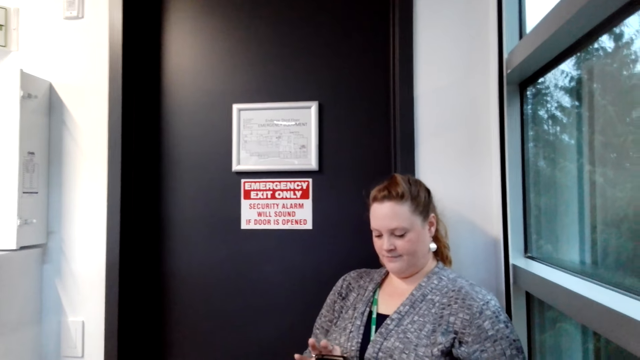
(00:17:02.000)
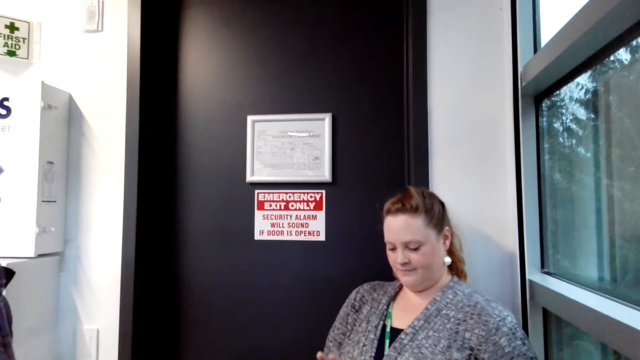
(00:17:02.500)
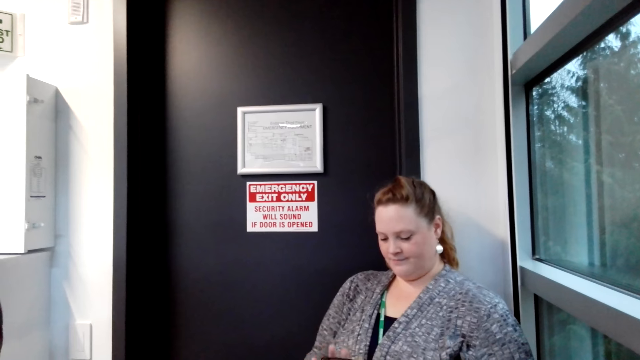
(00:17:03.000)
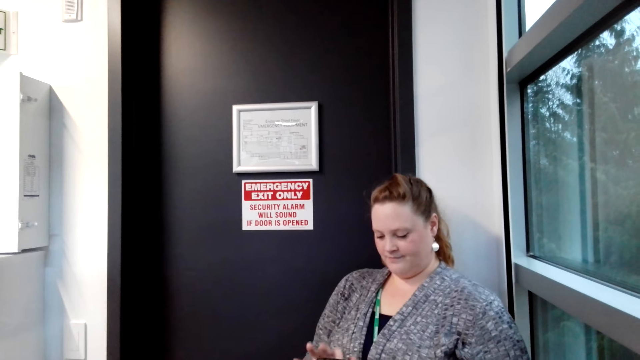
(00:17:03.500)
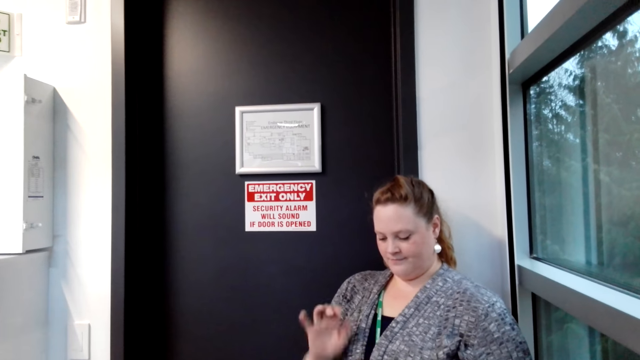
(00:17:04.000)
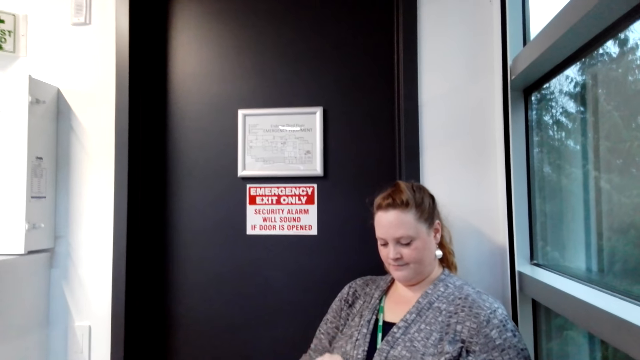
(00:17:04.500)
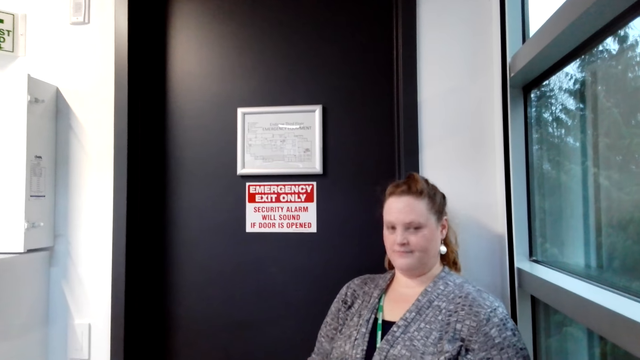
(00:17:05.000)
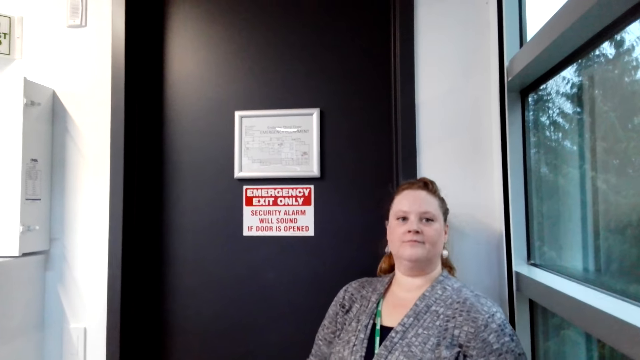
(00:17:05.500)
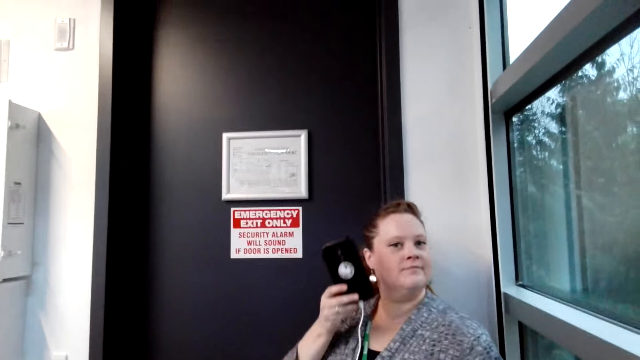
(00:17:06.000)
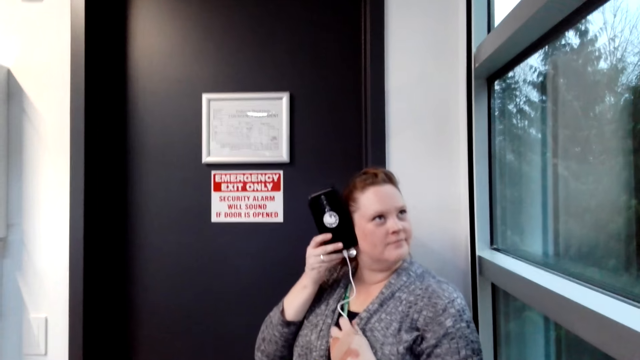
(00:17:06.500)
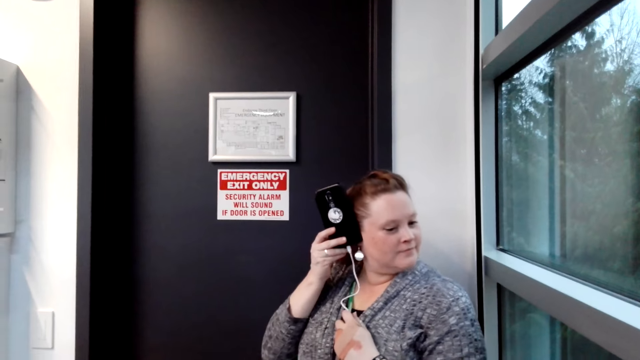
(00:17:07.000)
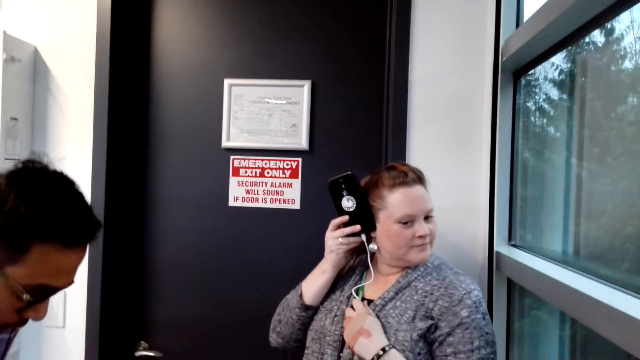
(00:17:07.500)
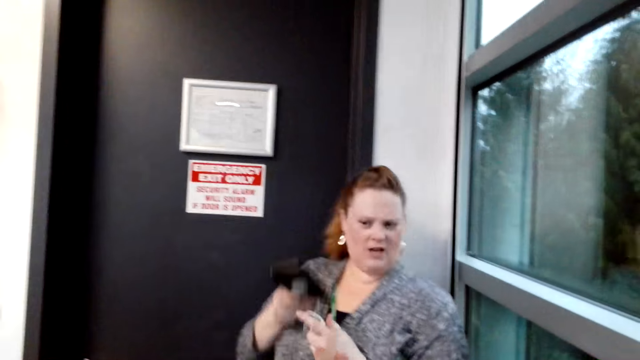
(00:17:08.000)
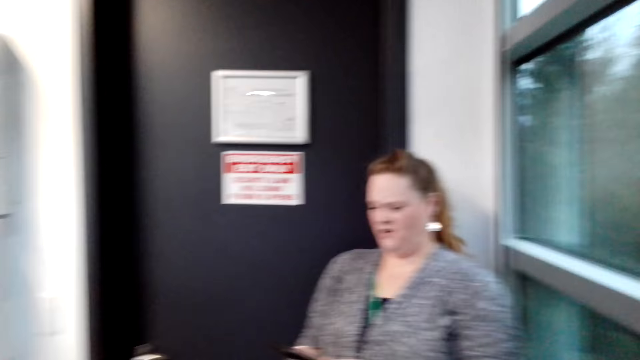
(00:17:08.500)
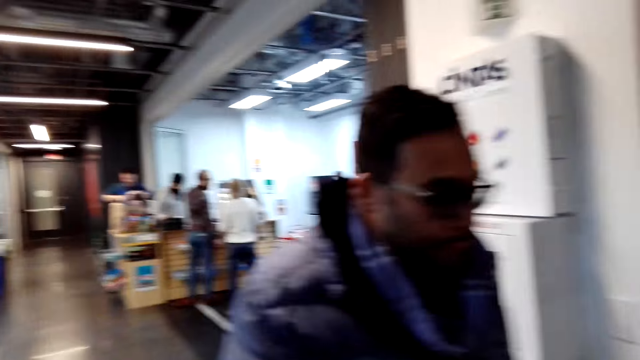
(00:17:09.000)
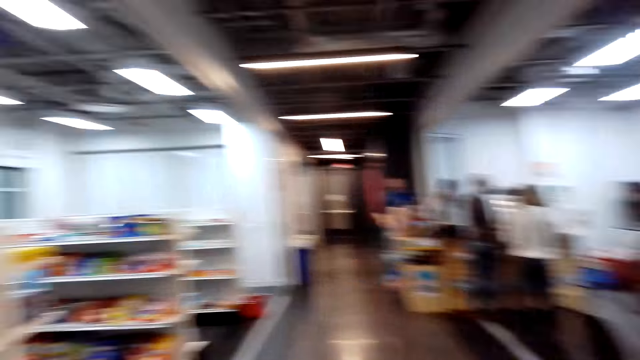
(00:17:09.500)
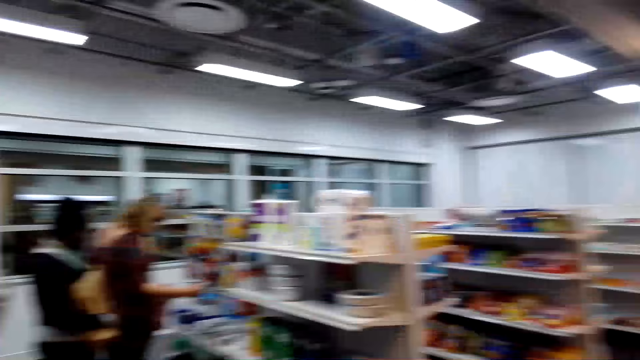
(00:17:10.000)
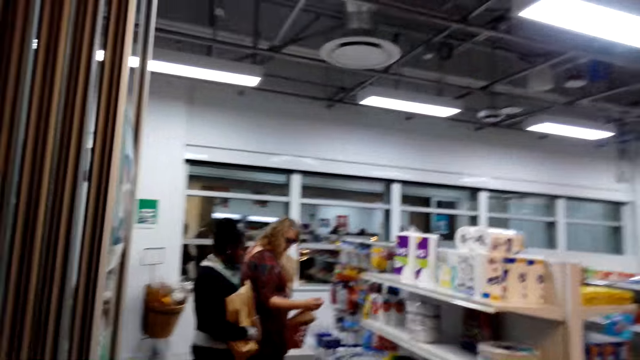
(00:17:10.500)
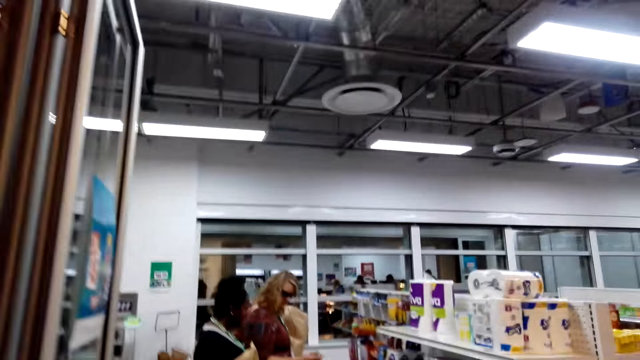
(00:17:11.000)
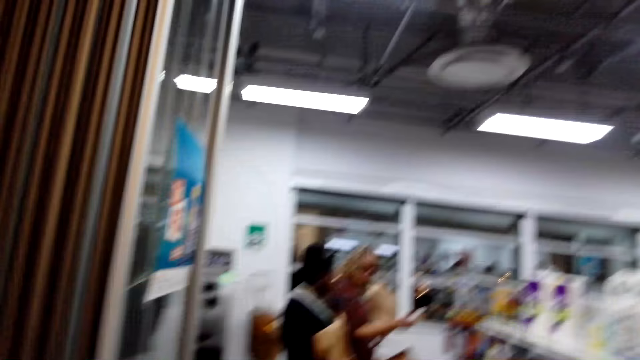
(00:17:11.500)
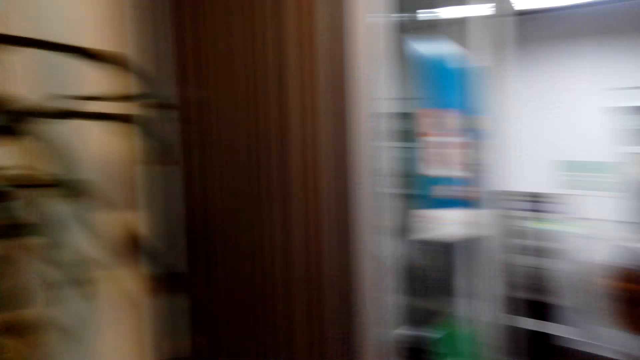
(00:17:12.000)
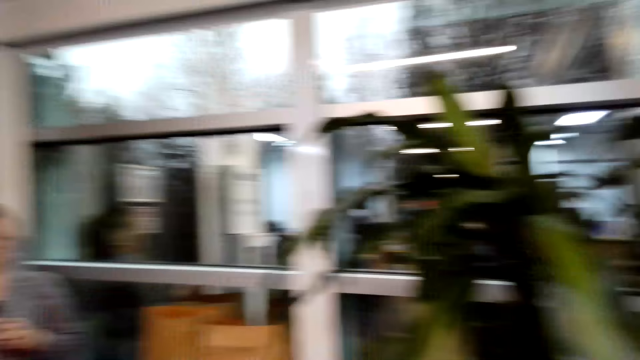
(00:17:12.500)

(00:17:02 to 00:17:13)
The camera wearer looks around.

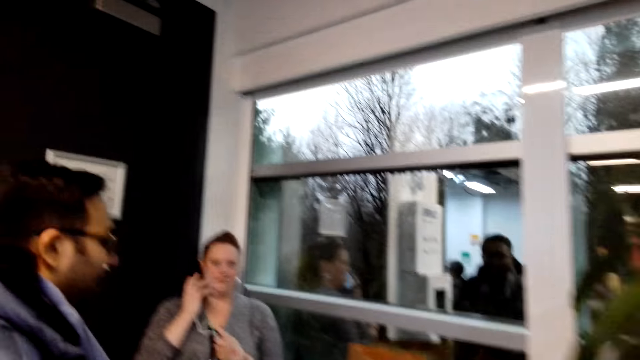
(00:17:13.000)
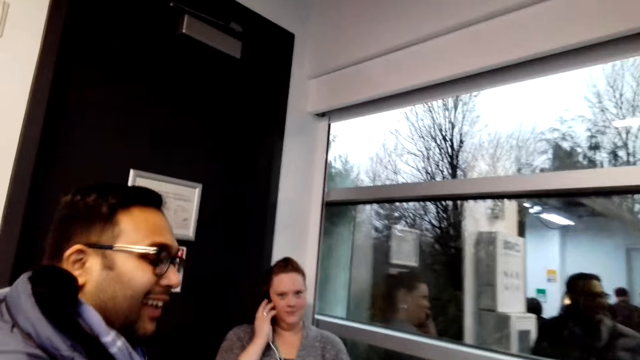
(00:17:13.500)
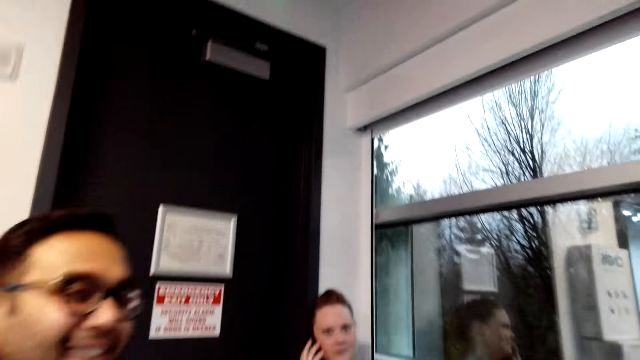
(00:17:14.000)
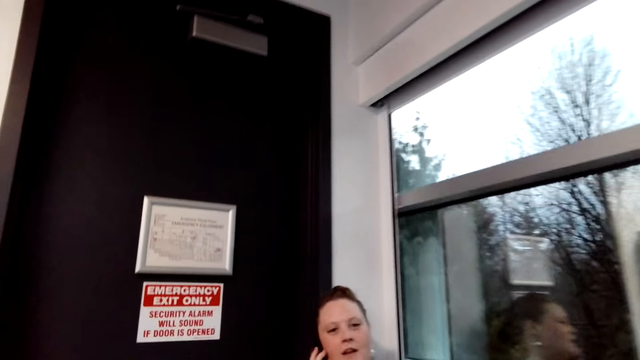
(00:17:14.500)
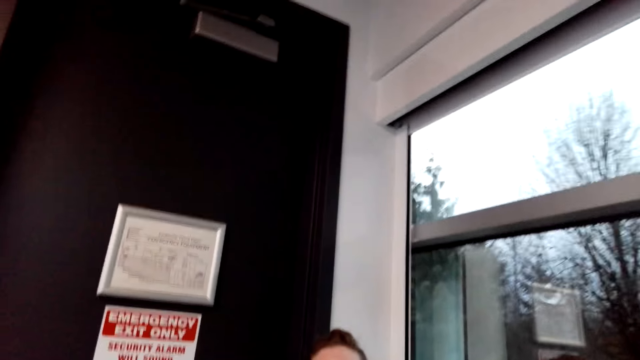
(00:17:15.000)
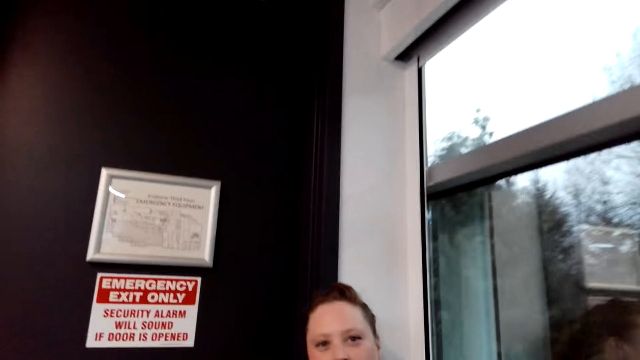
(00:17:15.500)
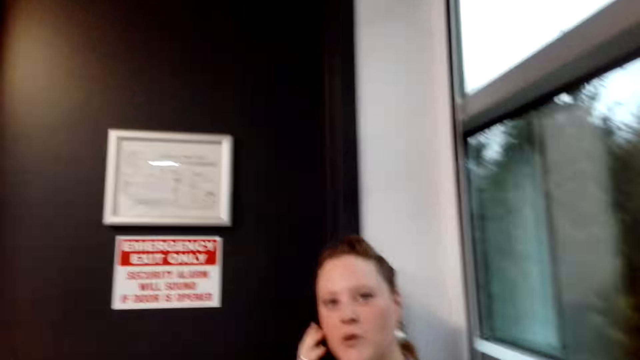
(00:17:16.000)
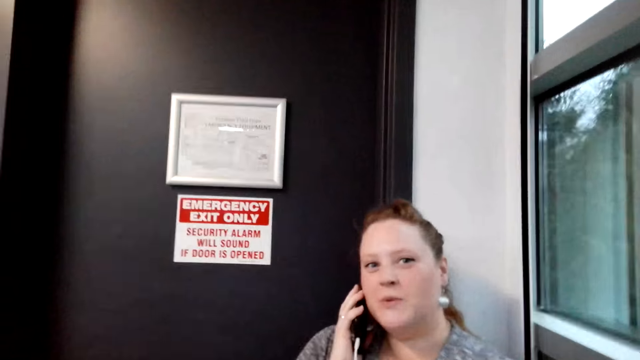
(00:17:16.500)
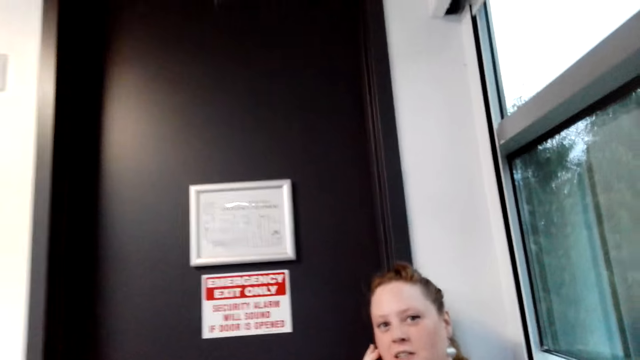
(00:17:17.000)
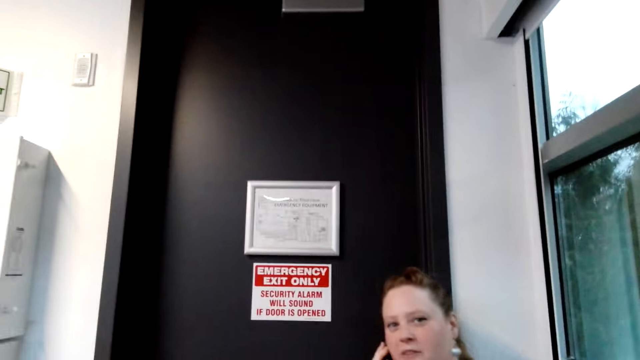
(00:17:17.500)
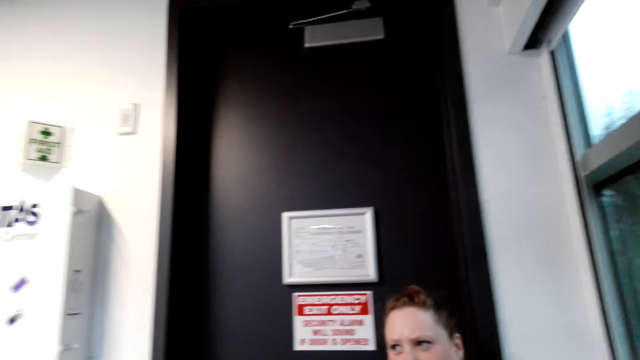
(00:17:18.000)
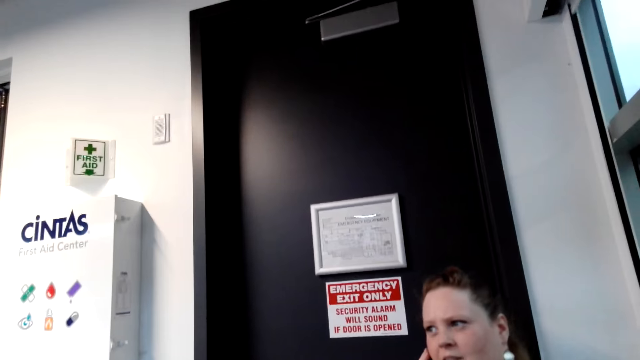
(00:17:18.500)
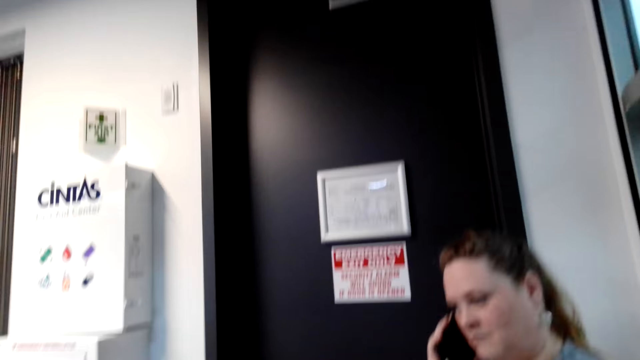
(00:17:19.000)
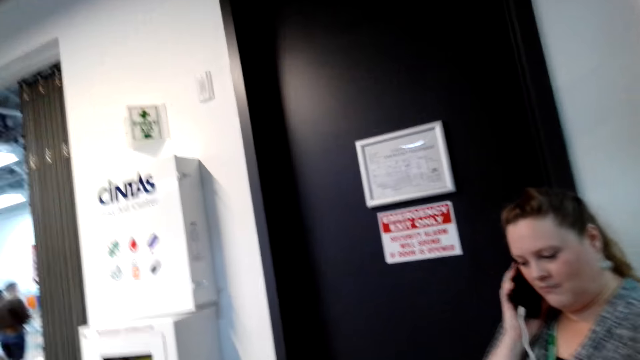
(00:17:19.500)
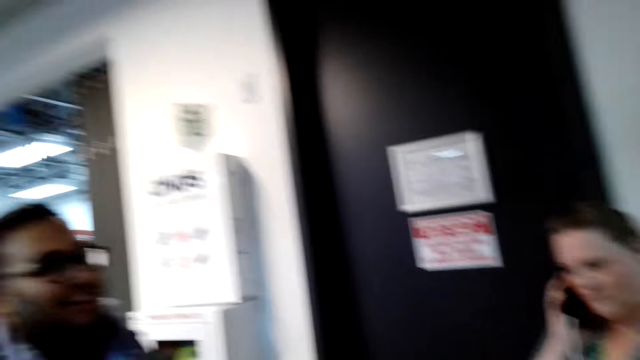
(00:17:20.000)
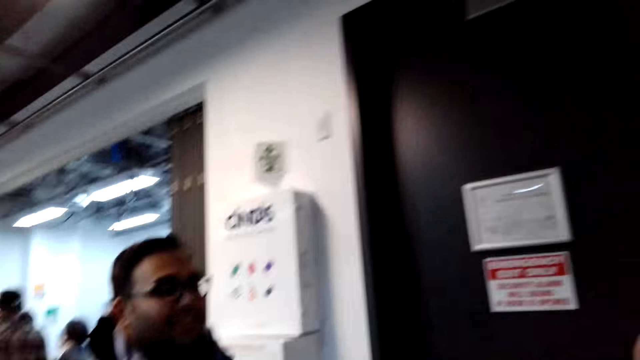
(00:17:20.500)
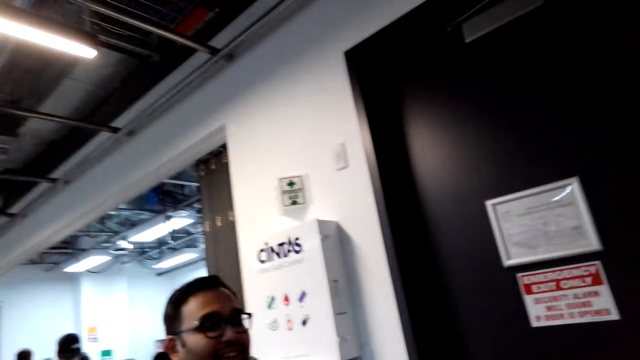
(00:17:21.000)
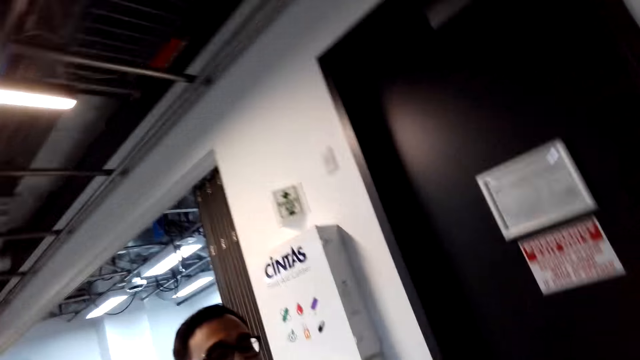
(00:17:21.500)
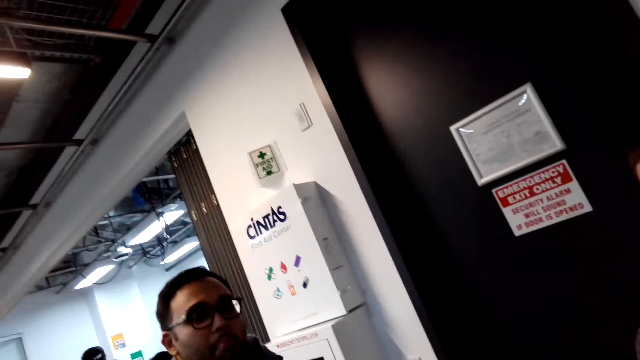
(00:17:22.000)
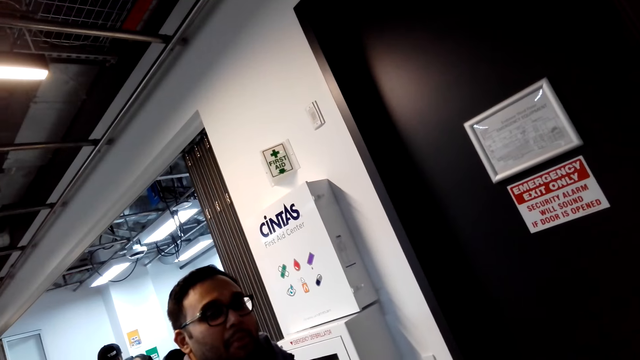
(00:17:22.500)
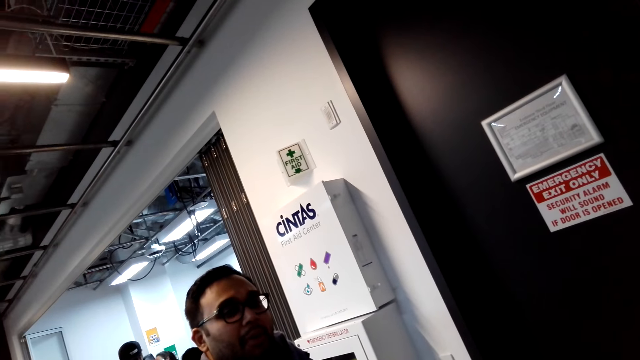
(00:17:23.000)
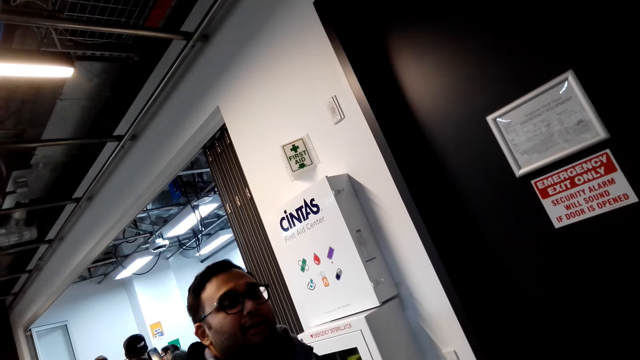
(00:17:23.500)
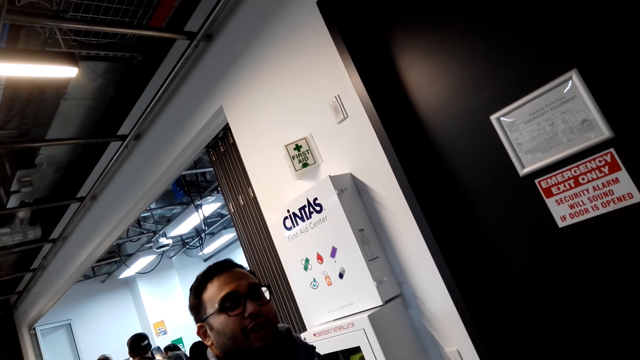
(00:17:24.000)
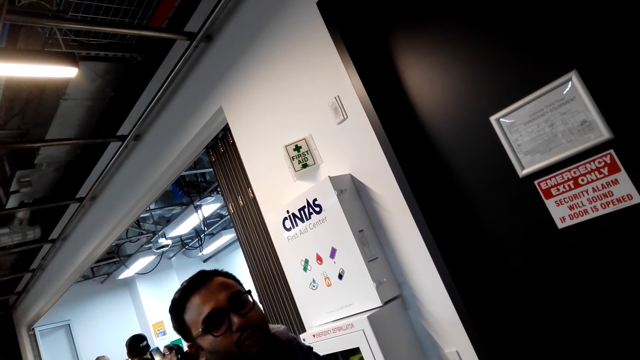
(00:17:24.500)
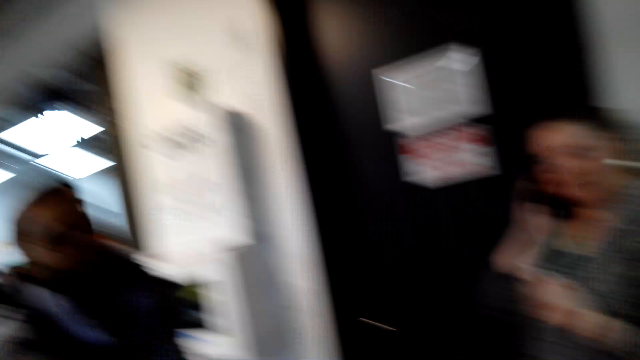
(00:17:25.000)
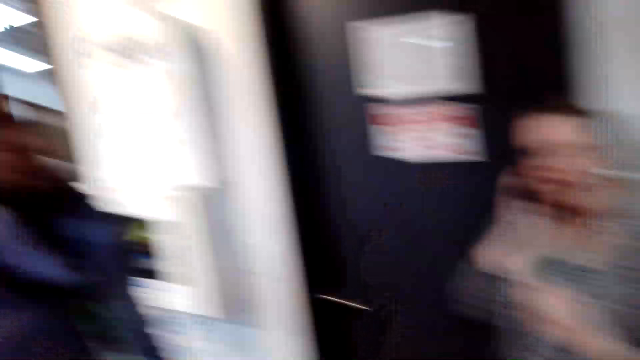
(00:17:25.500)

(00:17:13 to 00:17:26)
A lady talks on the phone. The camera wearer interacts with a man. Another man talks to the camera wearer.
